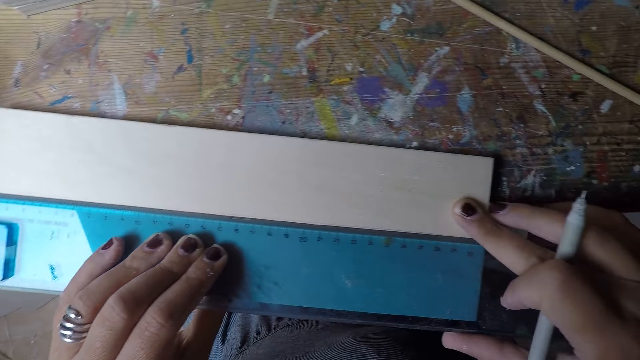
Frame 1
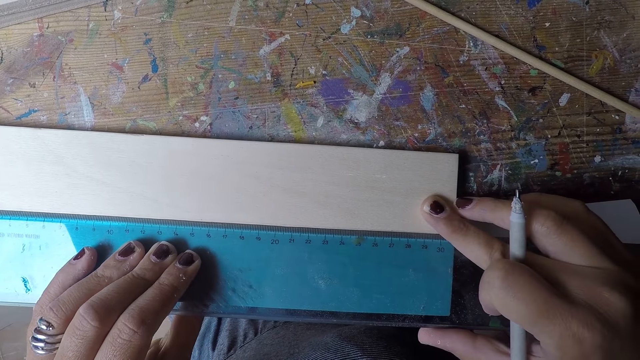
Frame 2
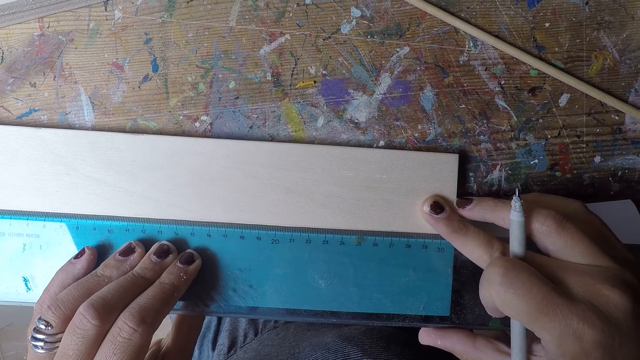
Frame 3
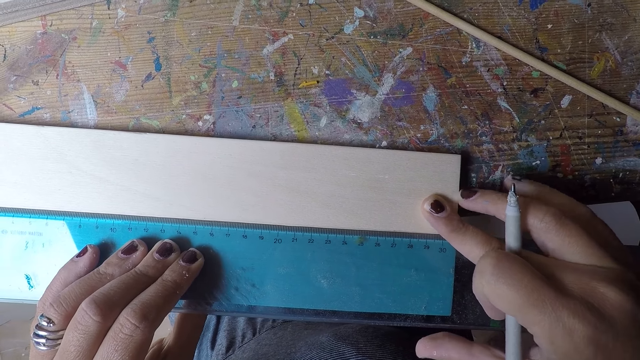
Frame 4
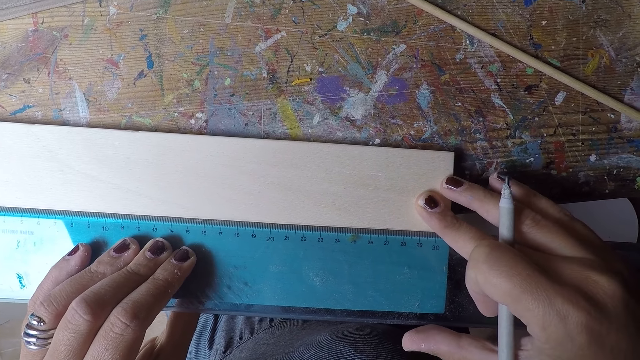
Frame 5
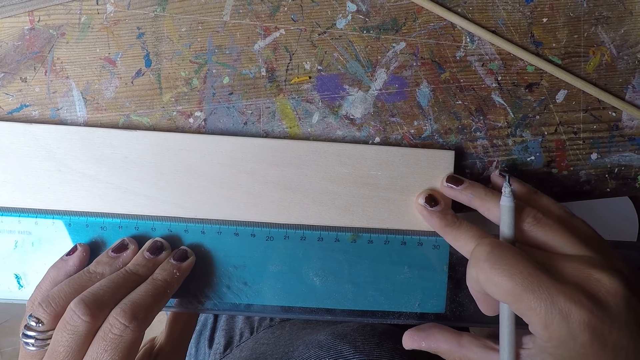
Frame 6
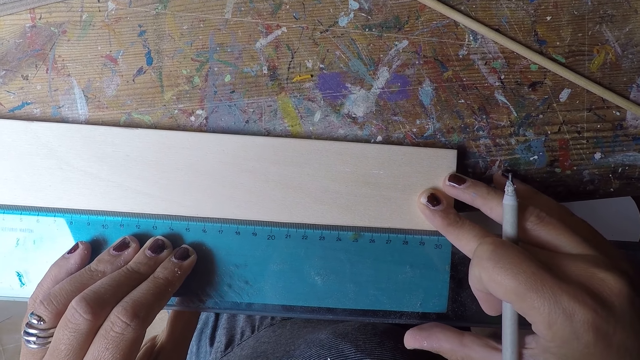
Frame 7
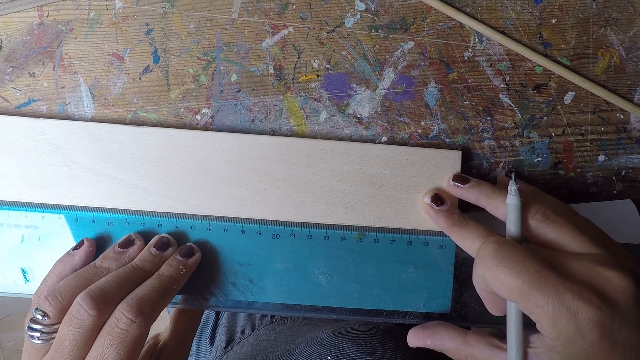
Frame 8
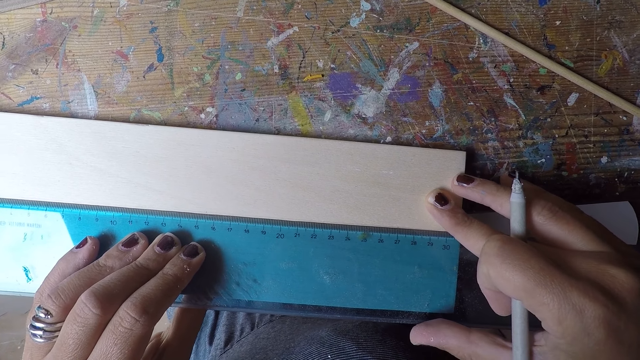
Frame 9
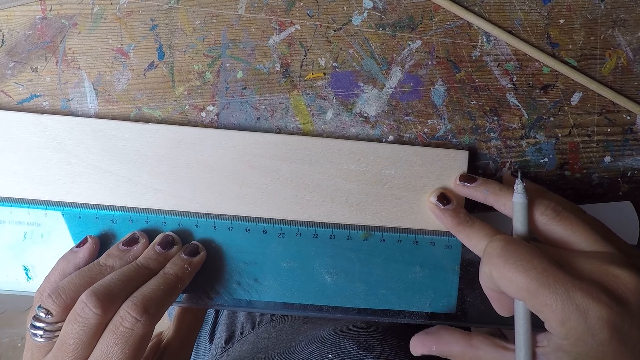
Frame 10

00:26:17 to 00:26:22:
The camera wearer adjusts the transparent ruler on the piece of wood with both hands.

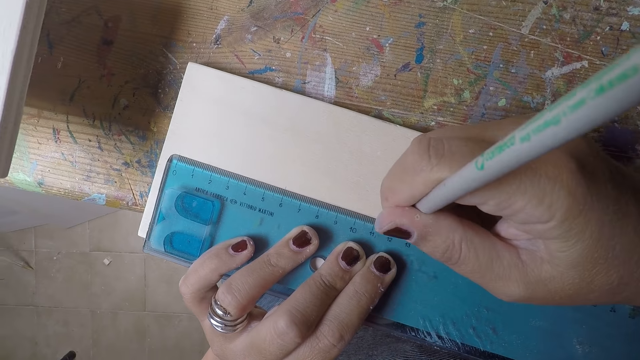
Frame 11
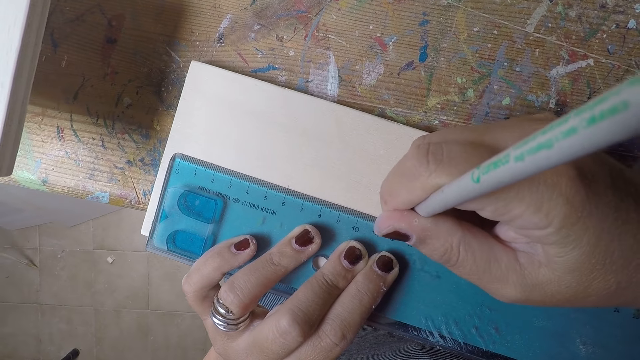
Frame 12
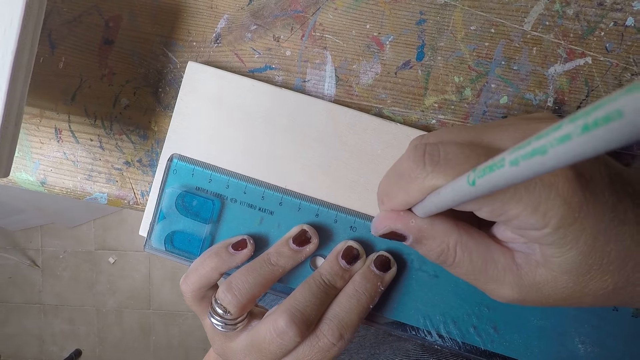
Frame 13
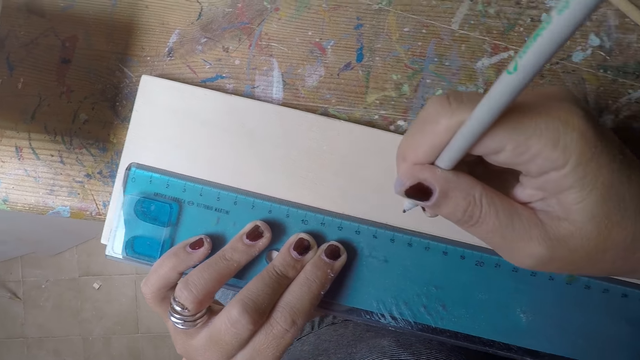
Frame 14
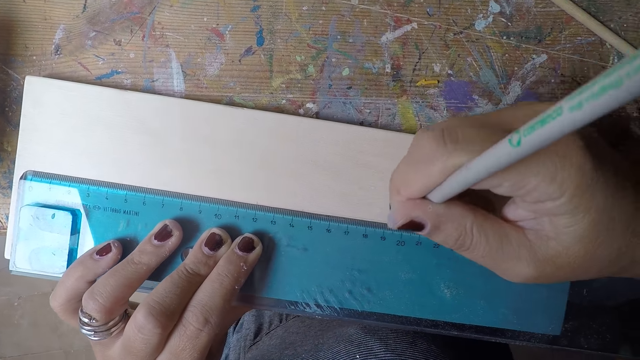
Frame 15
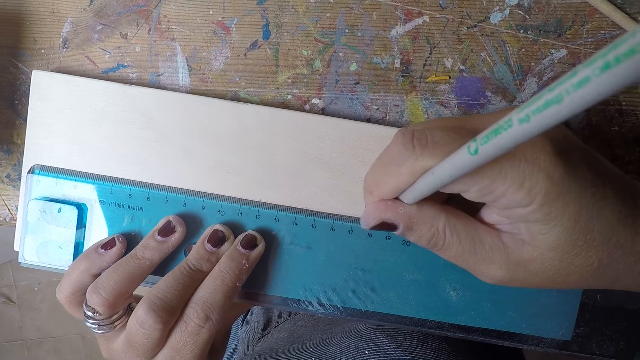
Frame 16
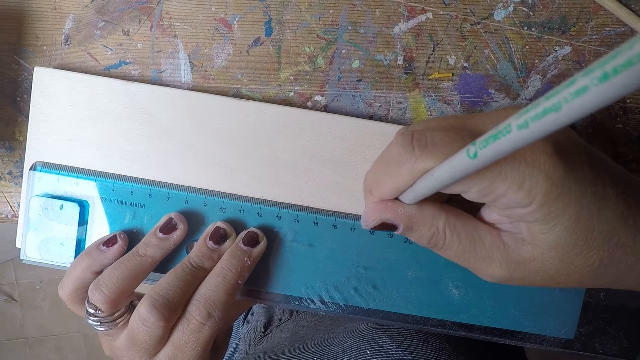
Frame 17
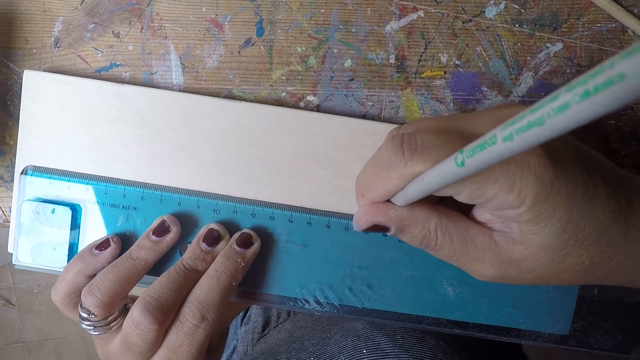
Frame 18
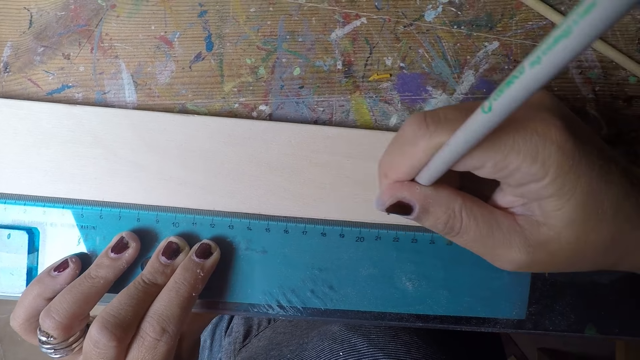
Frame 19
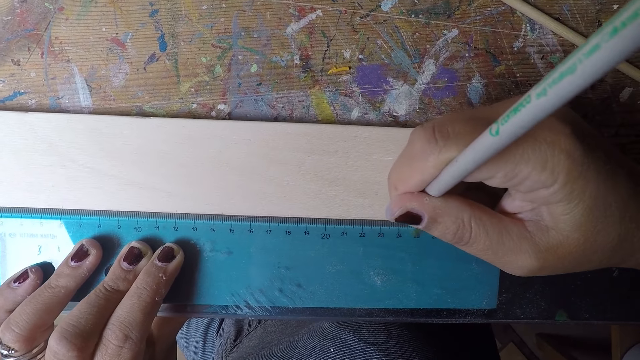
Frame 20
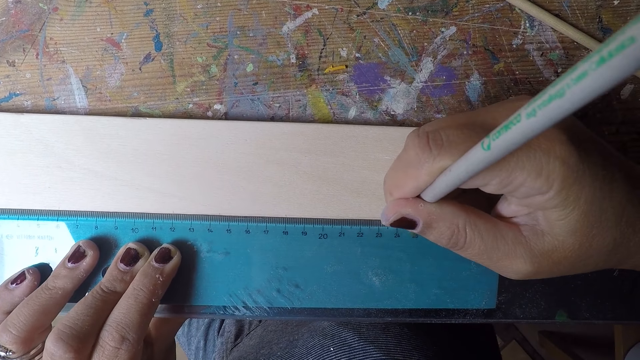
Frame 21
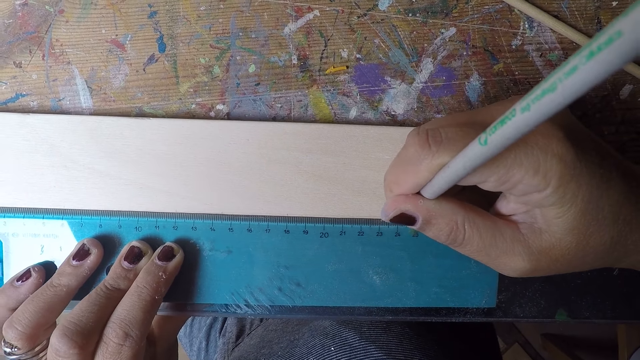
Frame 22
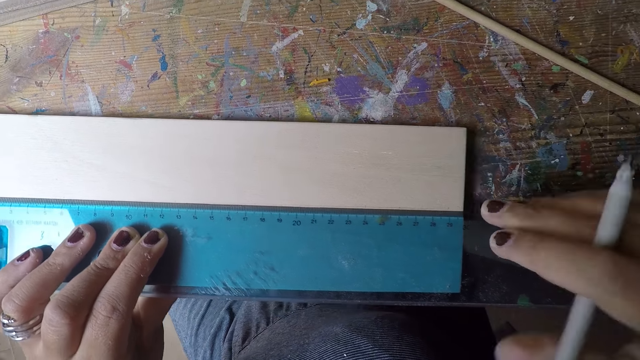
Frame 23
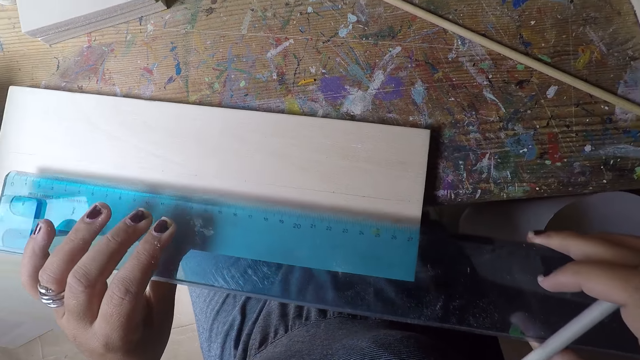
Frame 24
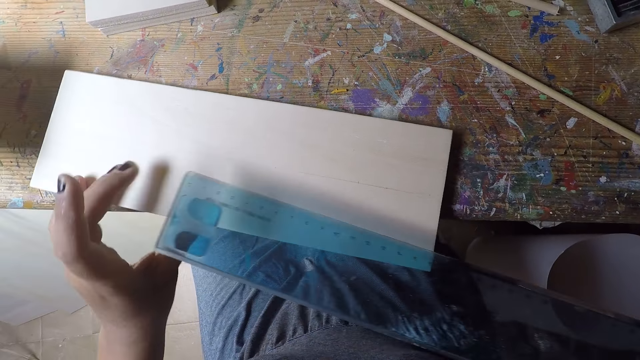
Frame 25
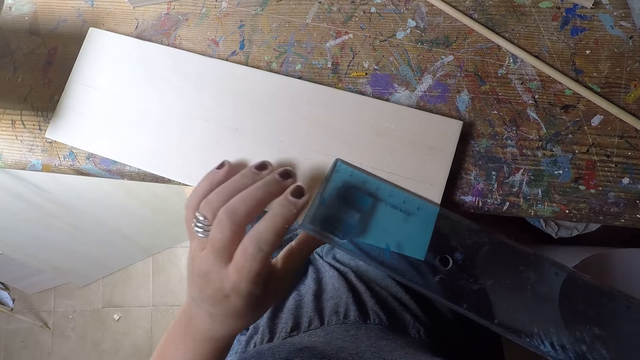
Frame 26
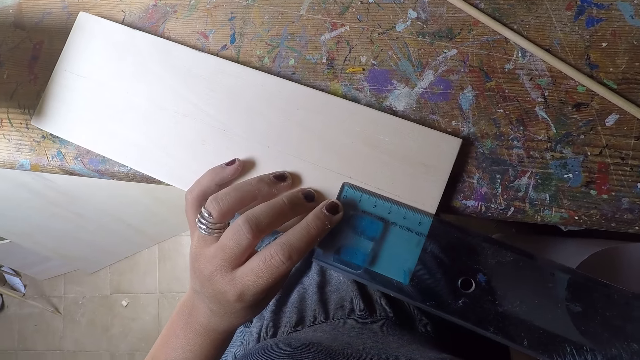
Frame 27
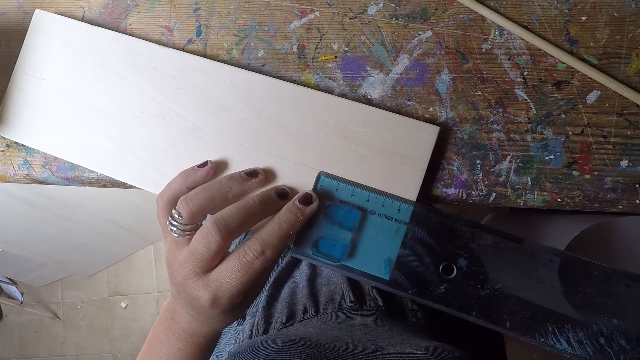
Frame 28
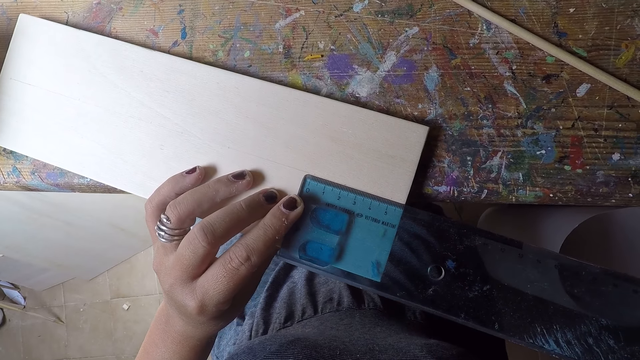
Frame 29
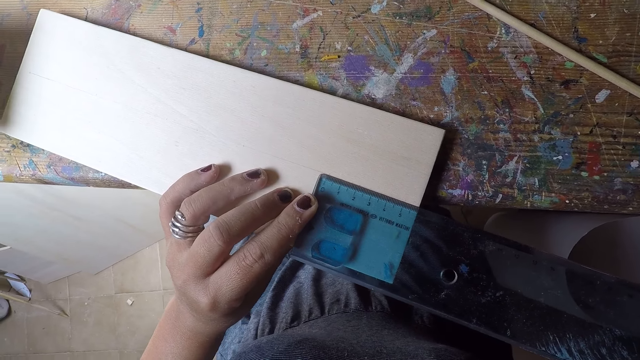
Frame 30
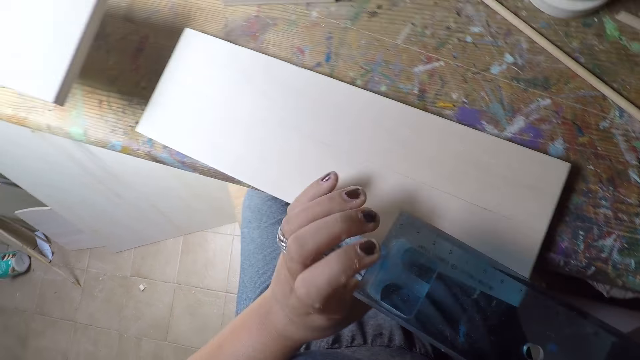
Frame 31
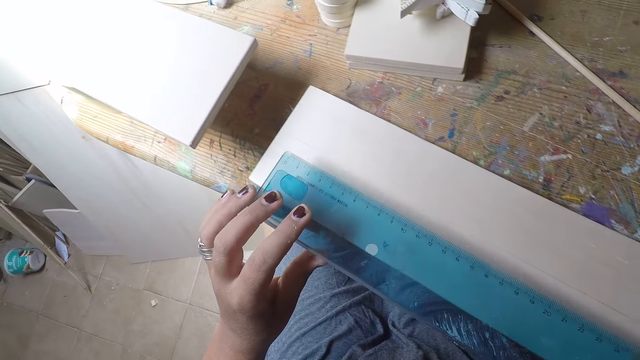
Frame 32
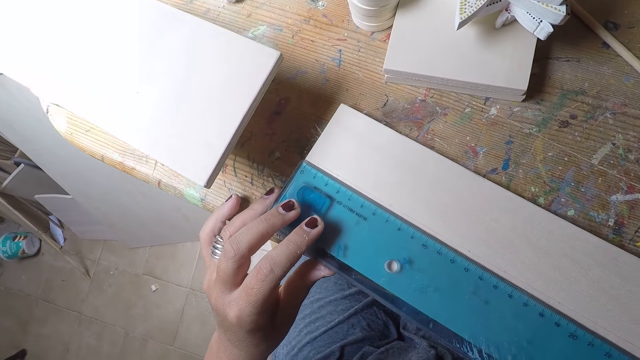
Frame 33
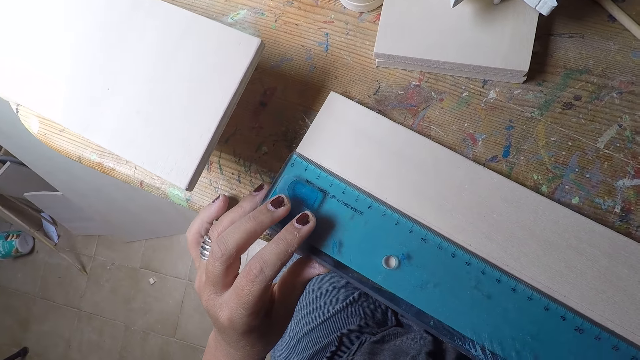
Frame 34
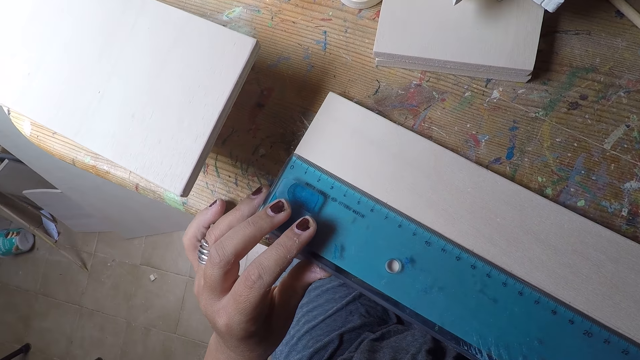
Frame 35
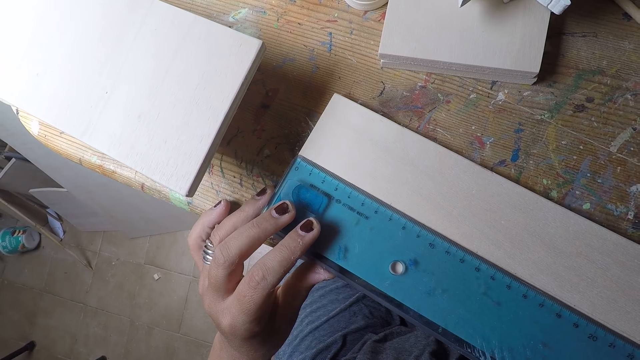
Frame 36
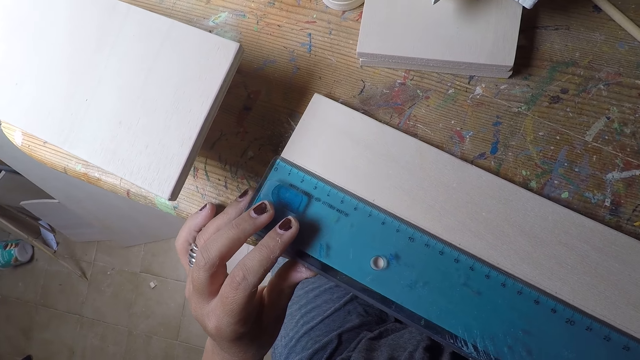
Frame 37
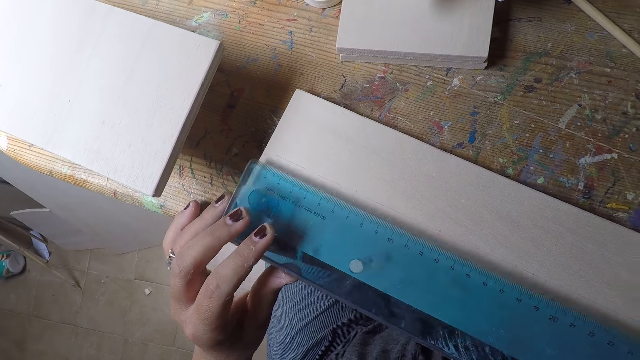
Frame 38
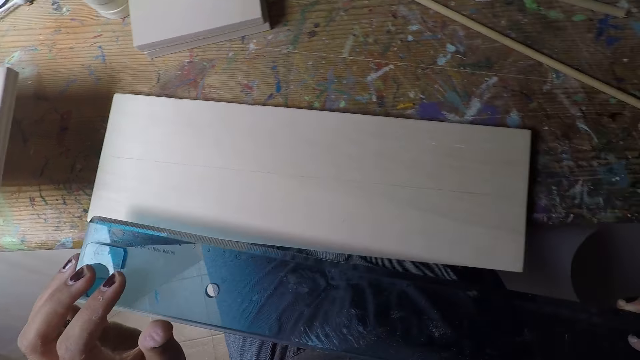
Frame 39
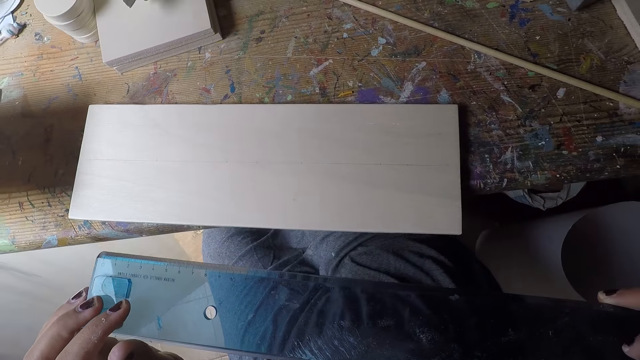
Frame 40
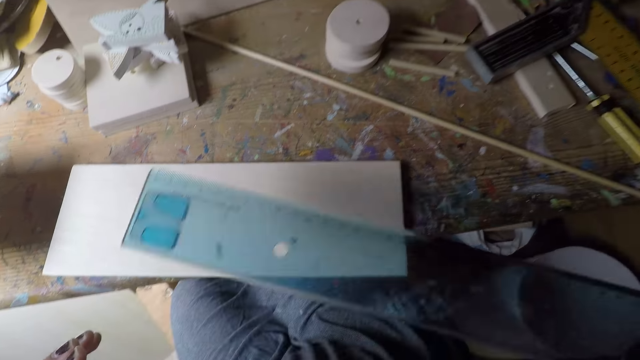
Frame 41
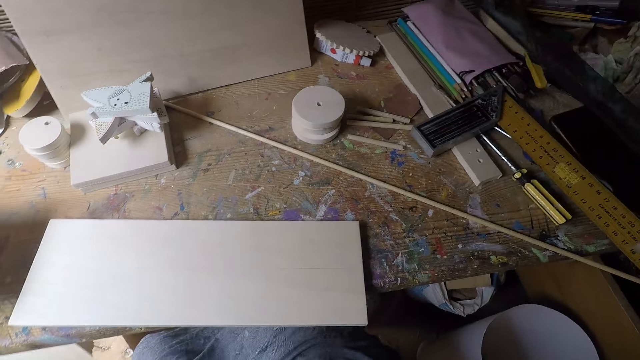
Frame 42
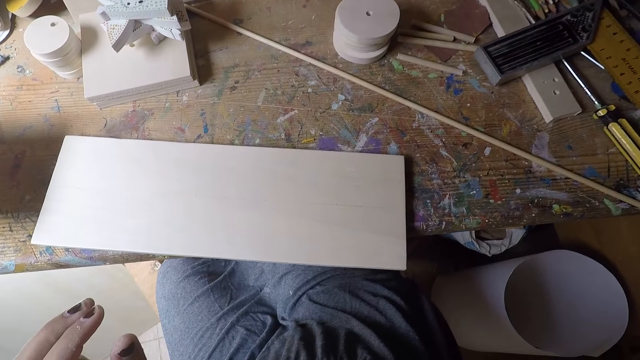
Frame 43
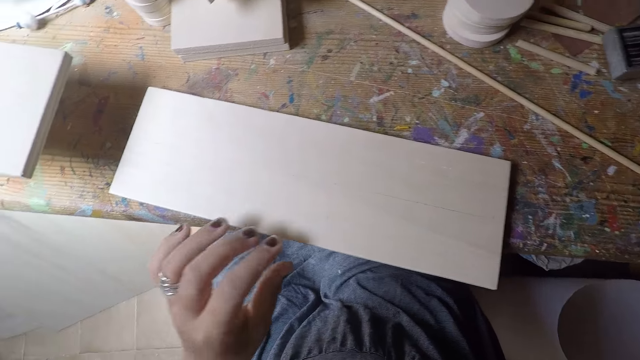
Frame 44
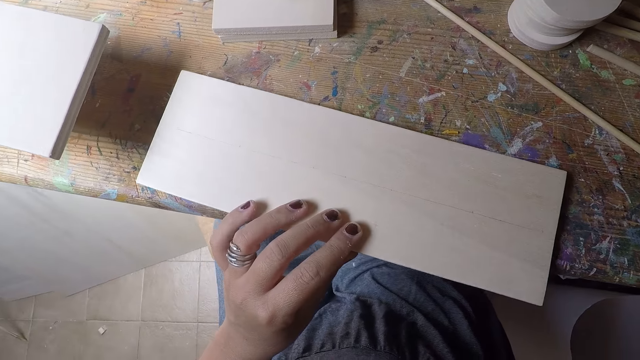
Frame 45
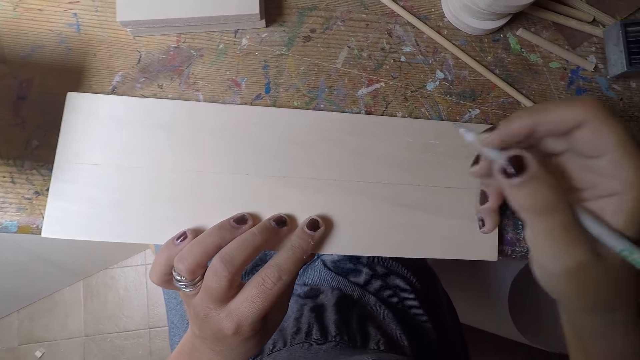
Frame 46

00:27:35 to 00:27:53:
The camera wearer marks a point on the wood repeatedly. She removes the ruler from the piece of wood with both hands. She touches the piece of wood with her left hand. She measures the bottom of the piece of wood with the ruler. She places the ruler on the top of the piece of wood. She measures the piece of wood with the ruler. She removes the ruler from the piece of wood with both hands. She places the ruler on a workshop table with her right hand. She holds the piece with her left hand.
